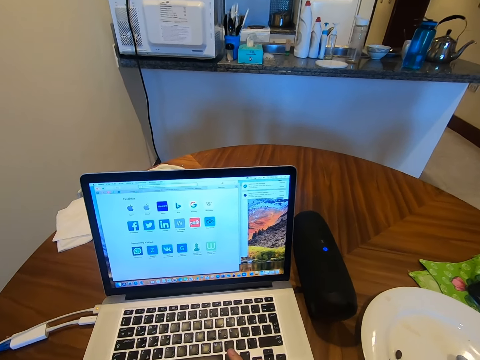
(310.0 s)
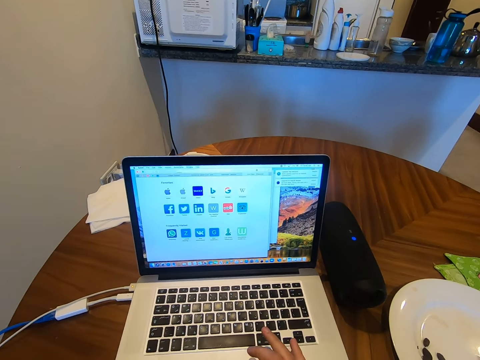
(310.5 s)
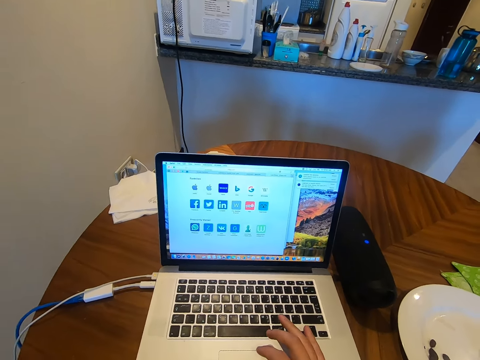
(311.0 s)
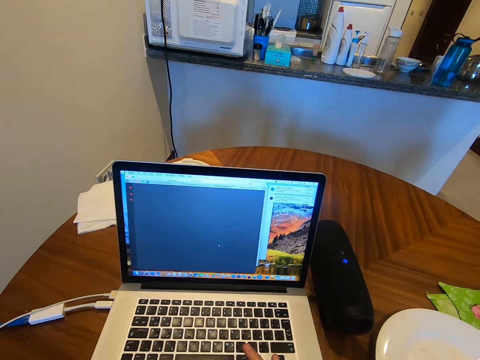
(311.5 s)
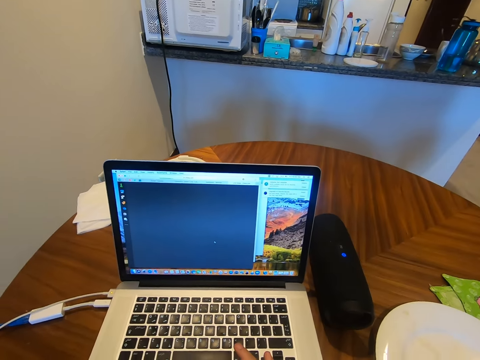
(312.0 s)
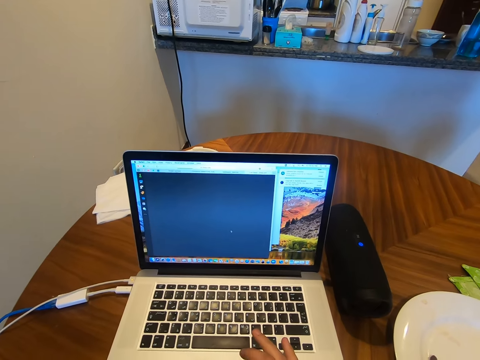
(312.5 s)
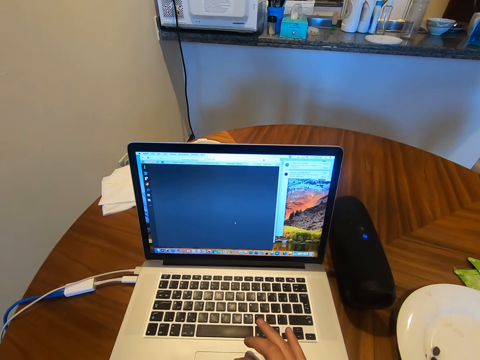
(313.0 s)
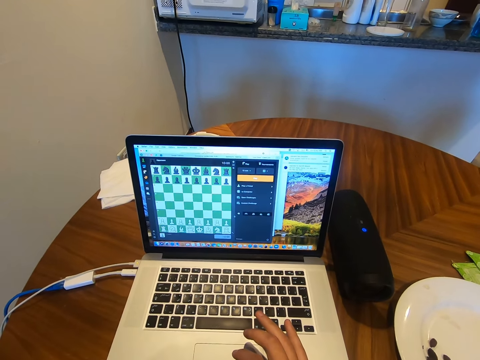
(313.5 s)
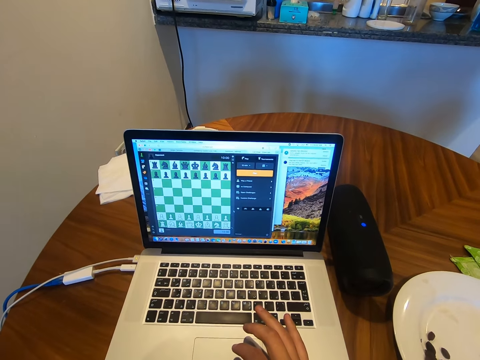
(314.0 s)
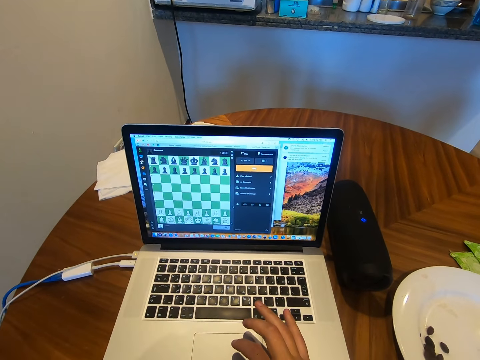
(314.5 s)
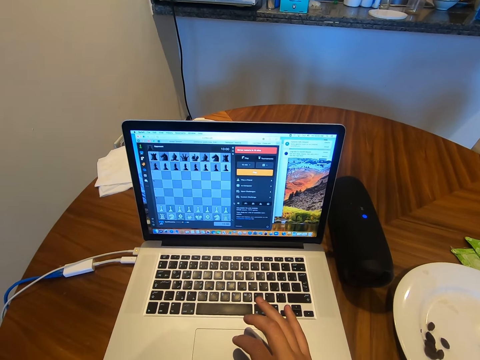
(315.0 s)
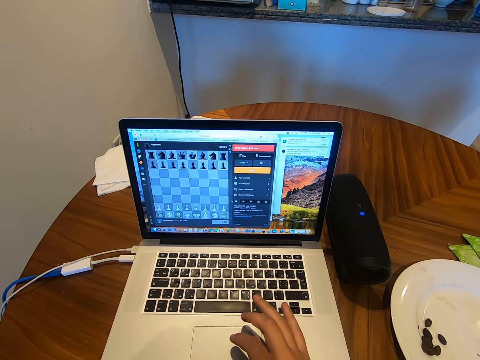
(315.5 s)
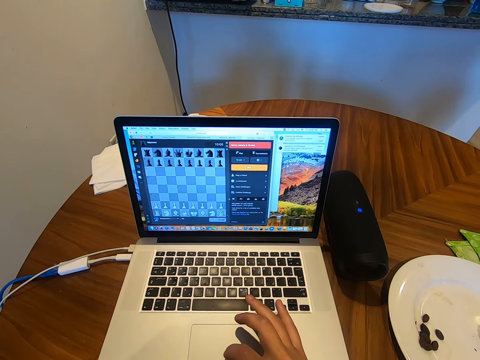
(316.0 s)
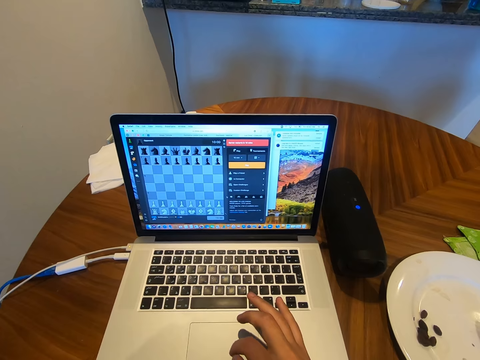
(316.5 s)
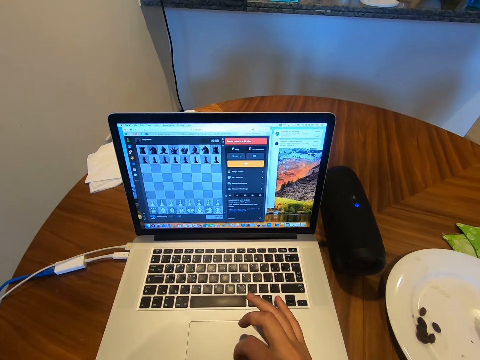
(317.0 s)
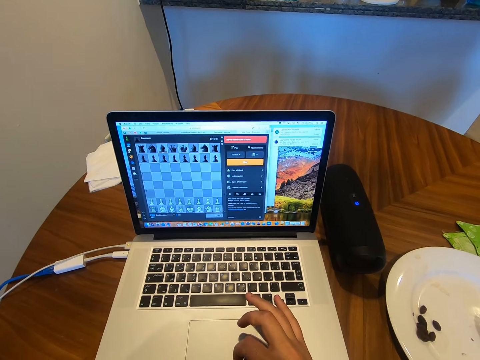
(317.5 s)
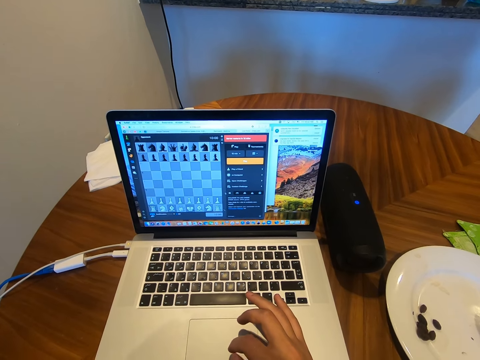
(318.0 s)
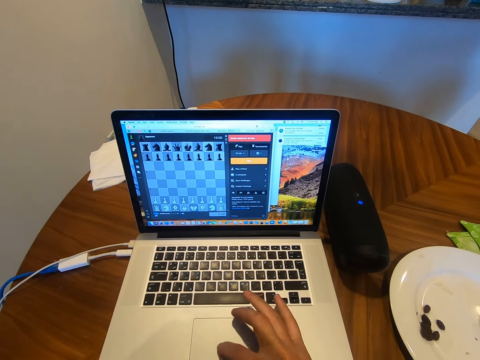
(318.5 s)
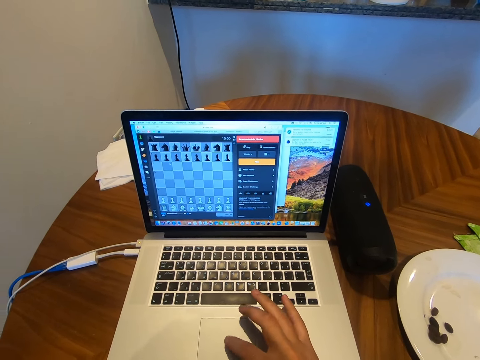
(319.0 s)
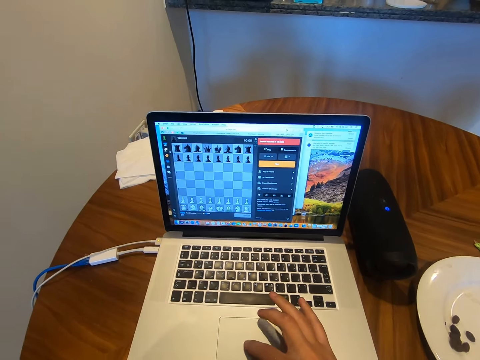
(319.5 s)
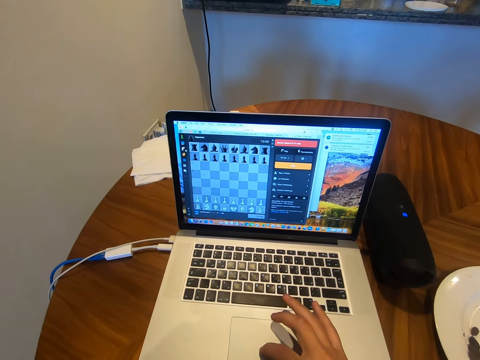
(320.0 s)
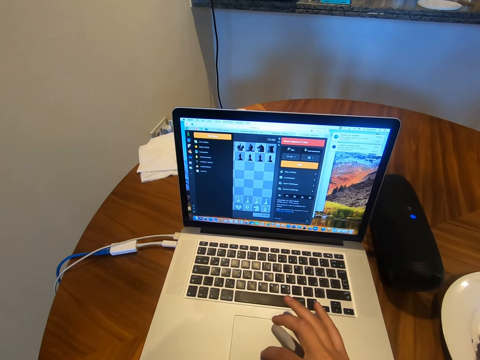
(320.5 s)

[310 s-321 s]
The camera wearer plays a game on the laptop.

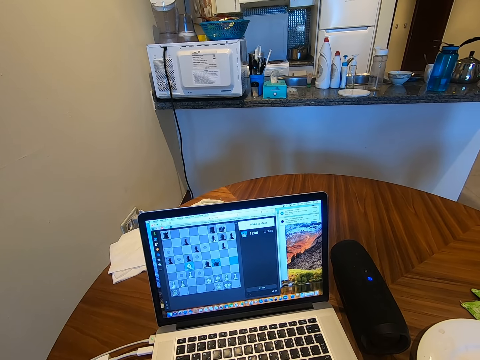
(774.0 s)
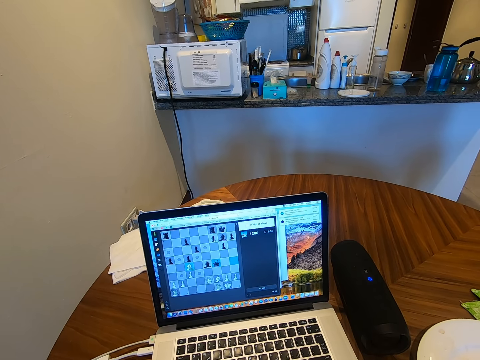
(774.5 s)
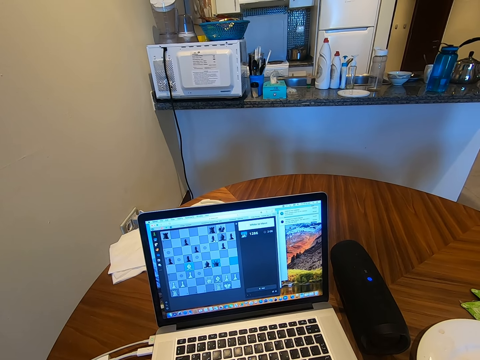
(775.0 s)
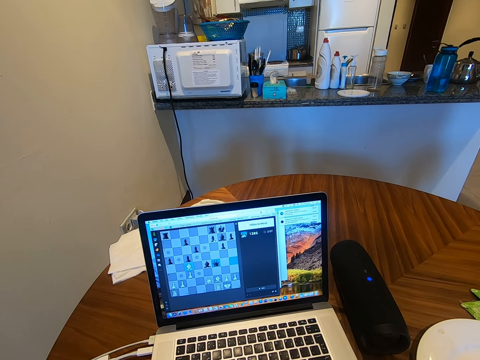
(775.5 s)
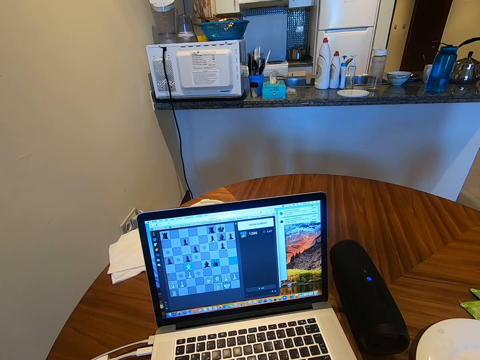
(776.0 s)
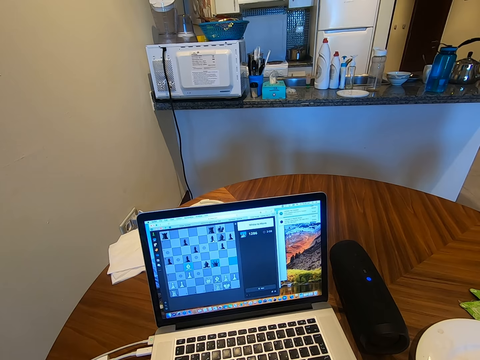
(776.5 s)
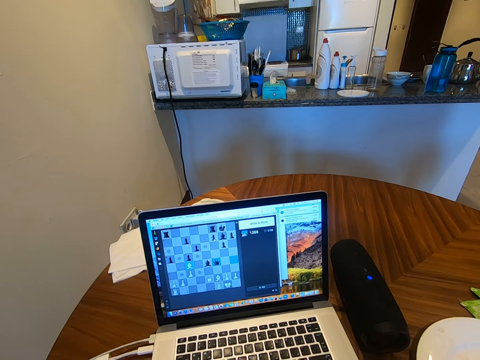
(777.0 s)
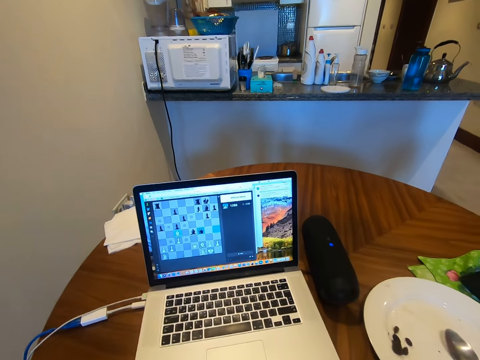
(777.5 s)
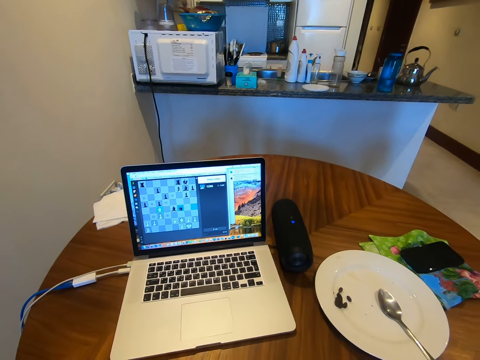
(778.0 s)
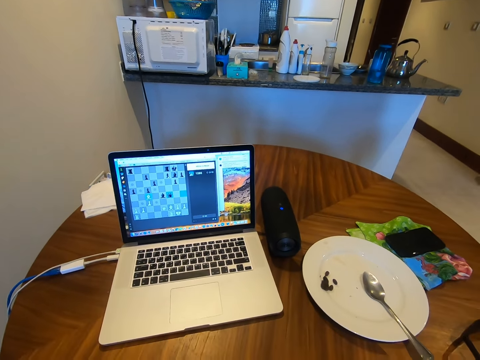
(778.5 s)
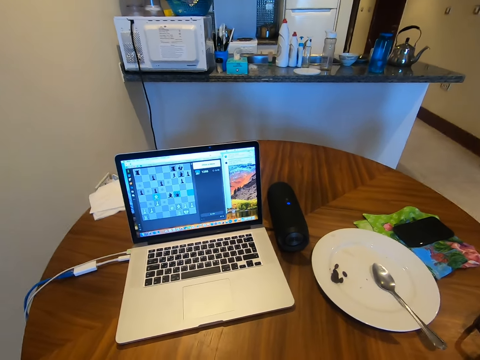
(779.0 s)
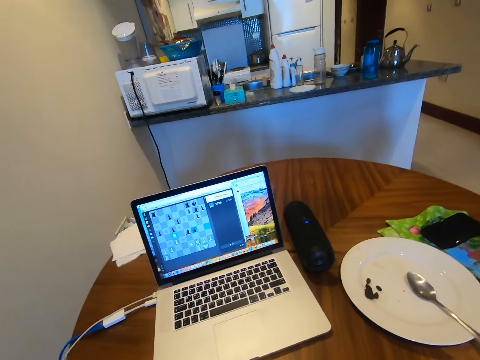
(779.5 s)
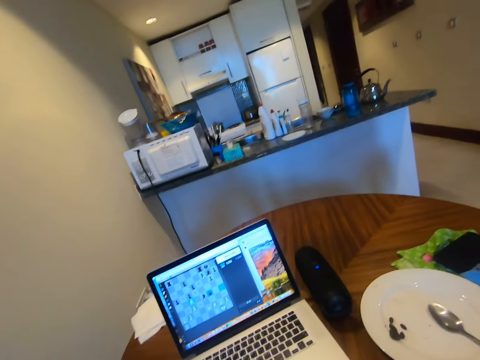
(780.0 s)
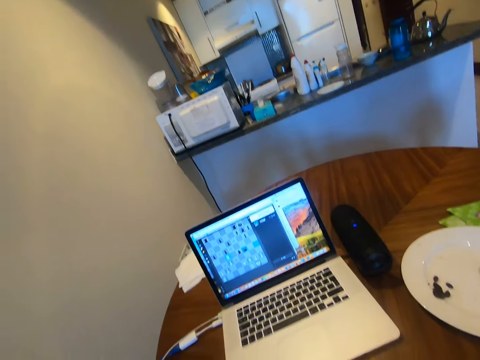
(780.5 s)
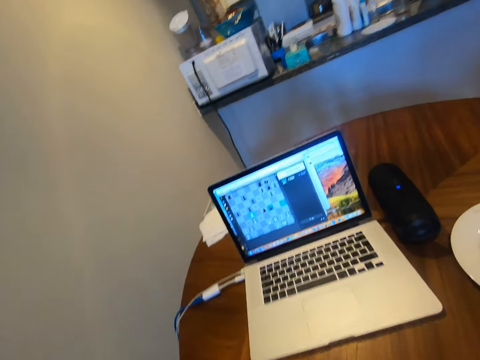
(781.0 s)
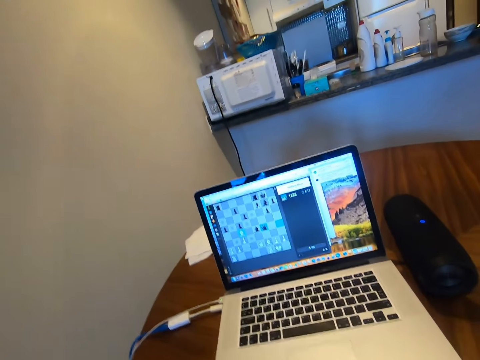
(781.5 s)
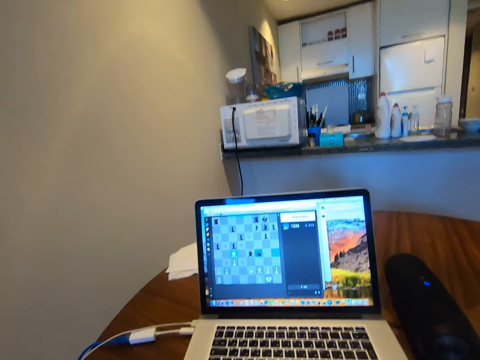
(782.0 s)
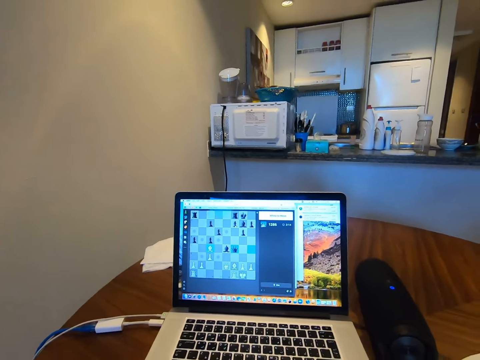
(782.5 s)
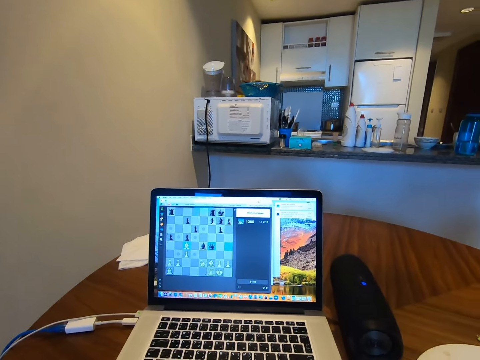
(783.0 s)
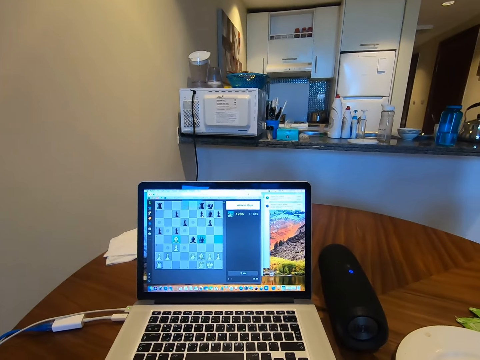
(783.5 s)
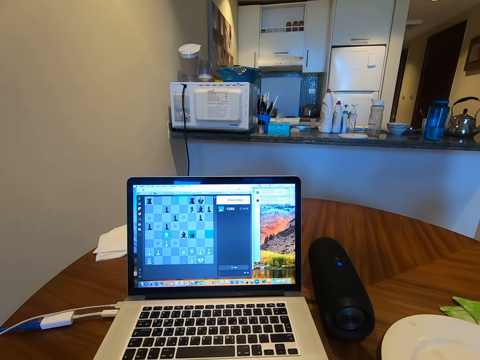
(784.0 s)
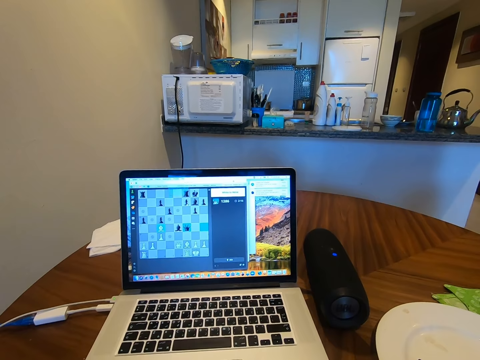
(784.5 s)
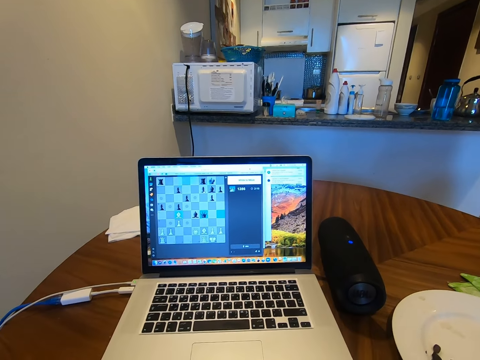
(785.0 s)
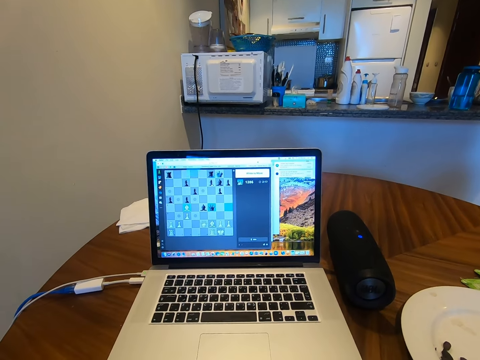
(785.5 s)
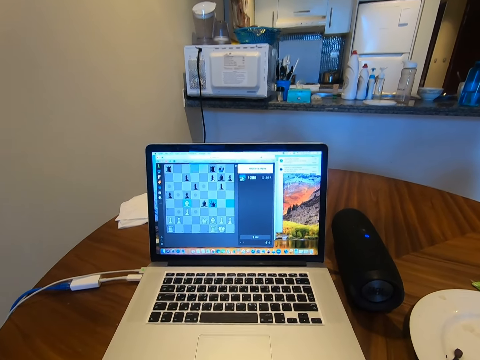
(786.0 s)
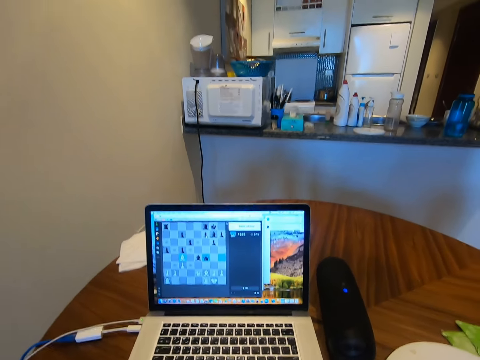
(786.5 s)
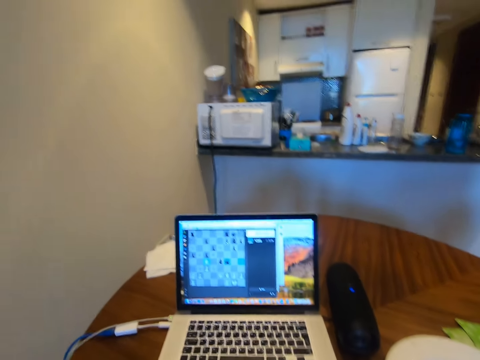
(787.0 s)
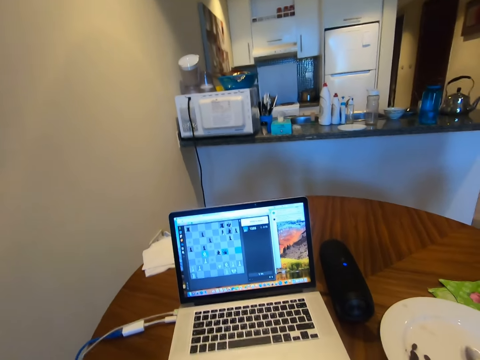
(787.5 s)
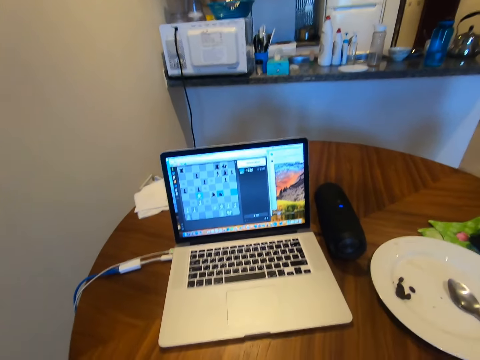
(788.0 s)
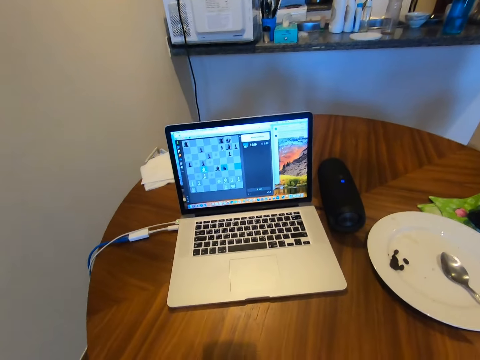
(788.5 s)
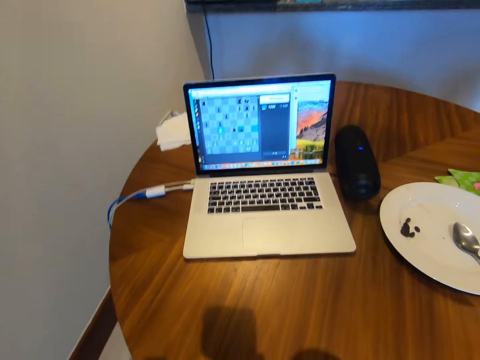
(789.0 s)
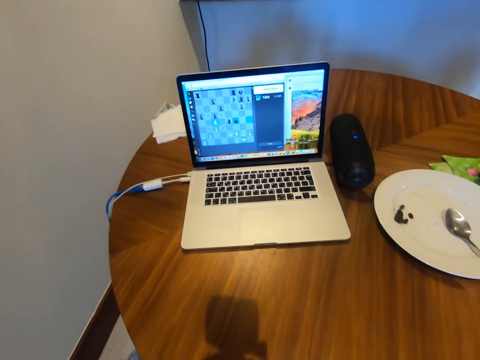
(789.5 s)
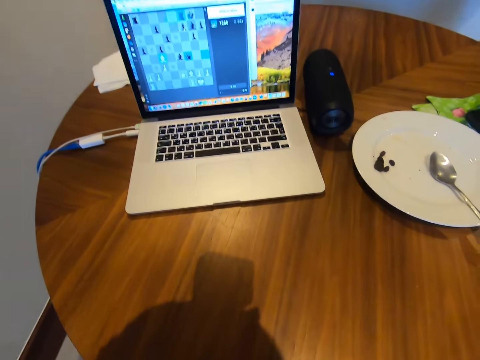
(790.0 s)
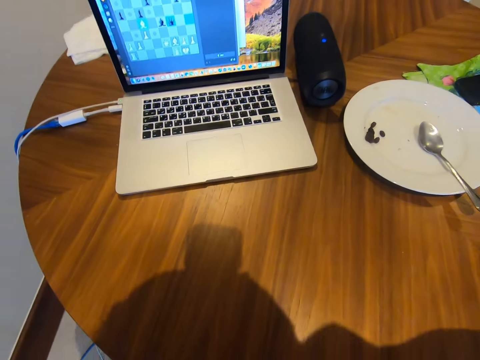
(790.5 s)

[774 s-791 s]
The camera wearer moves the hands. They touch something. They look around.
